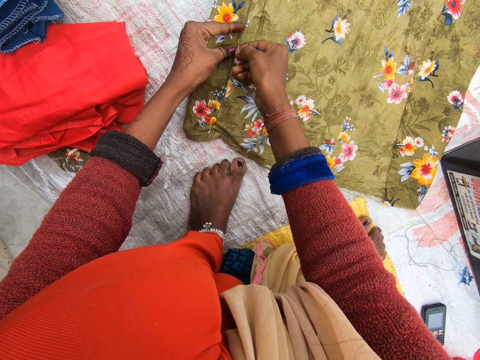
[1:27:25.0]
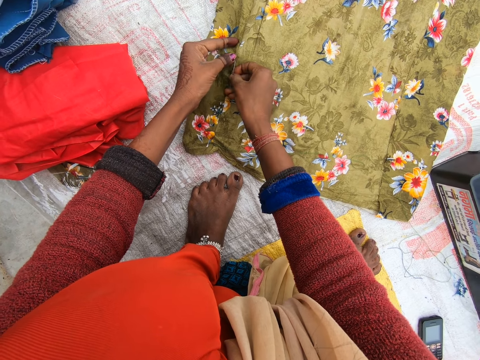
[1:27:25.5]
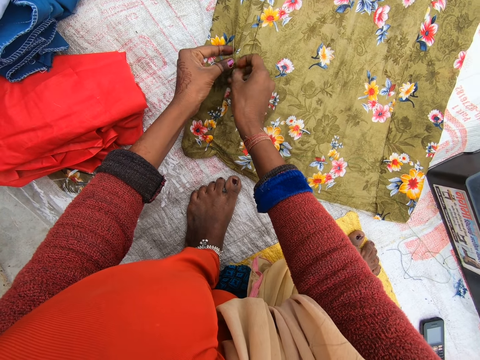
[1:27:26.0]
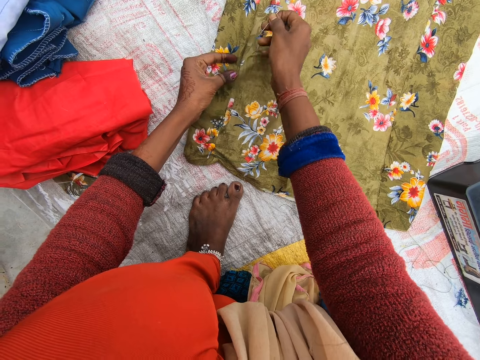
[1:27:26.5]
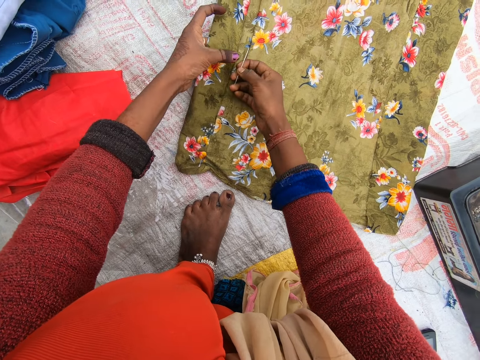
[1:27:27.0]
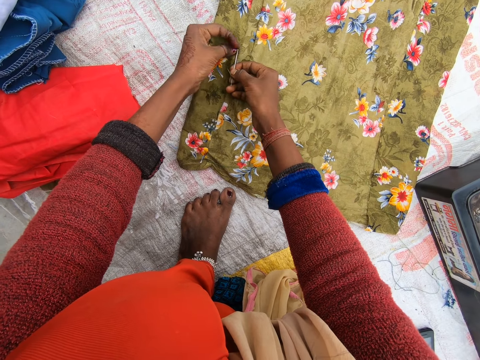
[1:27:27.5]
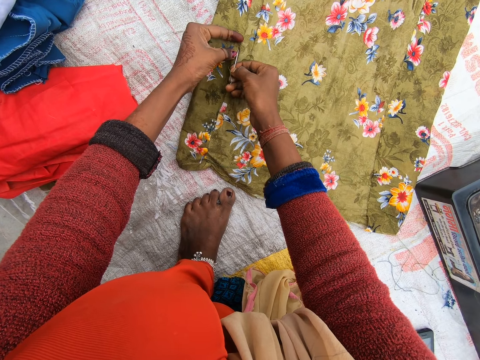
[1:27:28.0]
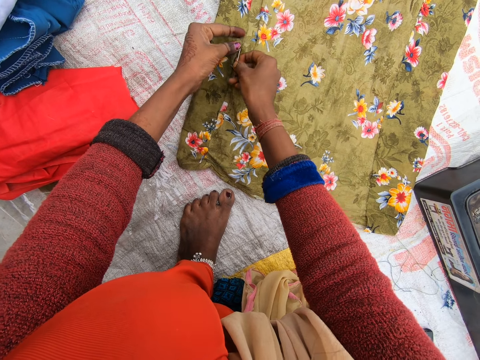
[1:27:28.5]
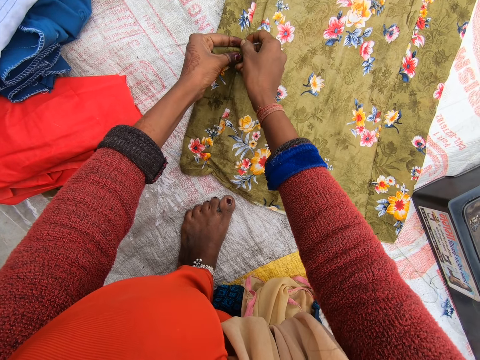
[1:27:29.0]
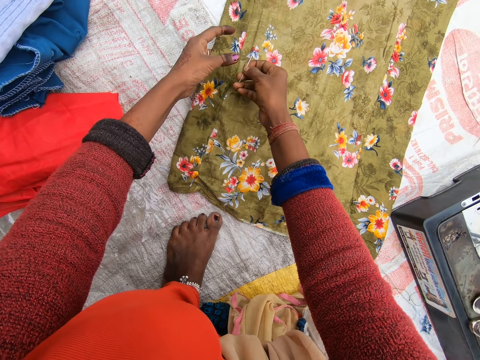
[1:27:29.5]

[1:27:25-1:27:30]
The camera wearer sews with a needle.

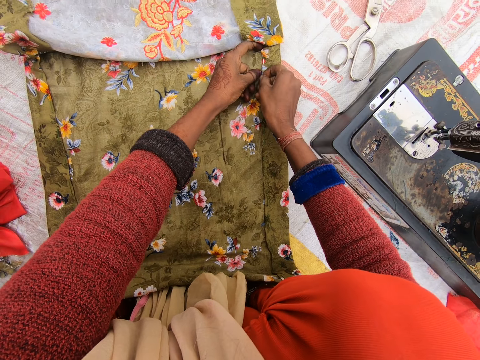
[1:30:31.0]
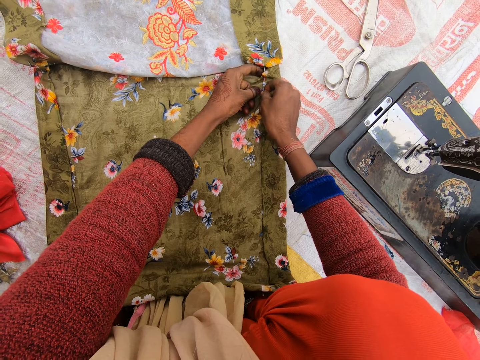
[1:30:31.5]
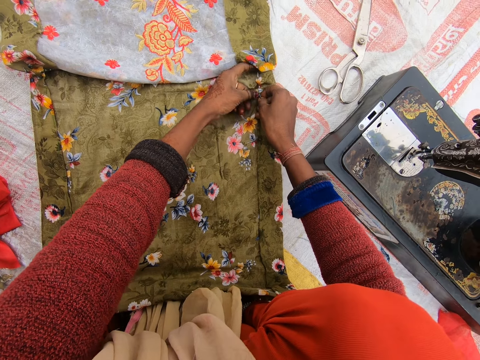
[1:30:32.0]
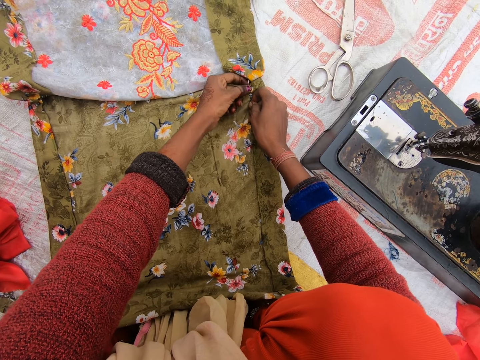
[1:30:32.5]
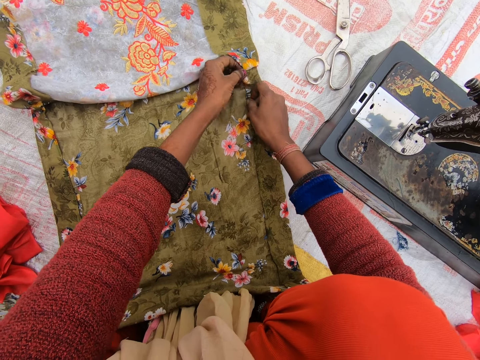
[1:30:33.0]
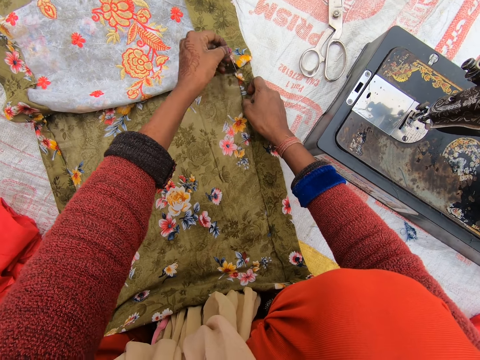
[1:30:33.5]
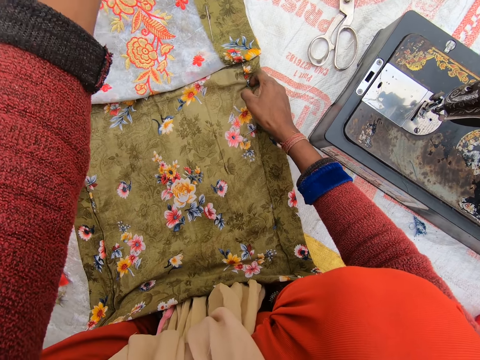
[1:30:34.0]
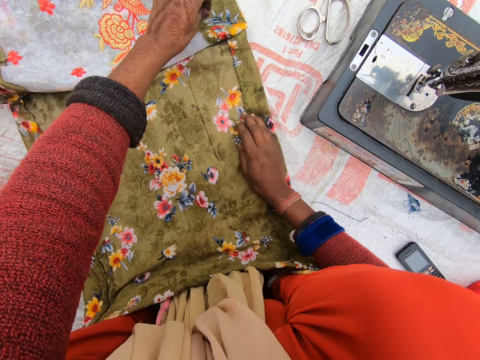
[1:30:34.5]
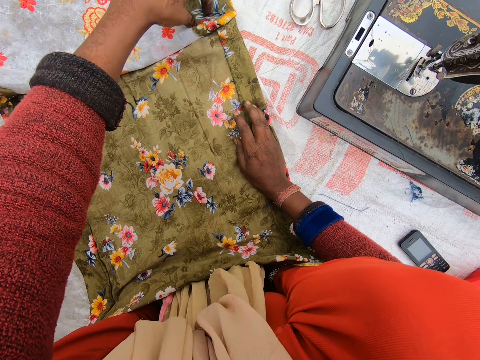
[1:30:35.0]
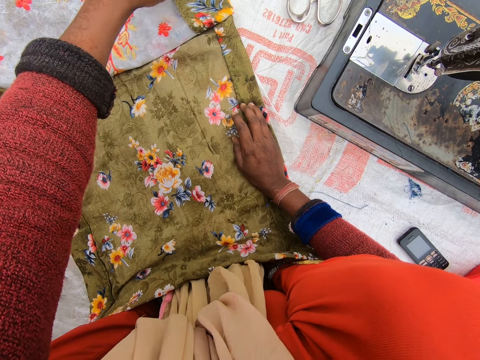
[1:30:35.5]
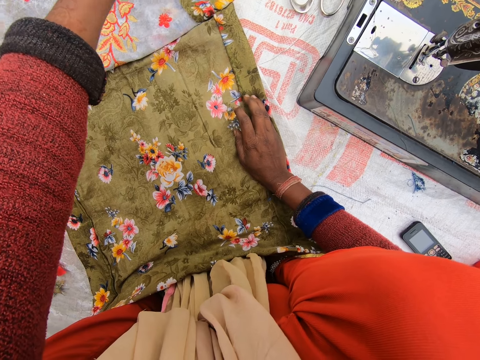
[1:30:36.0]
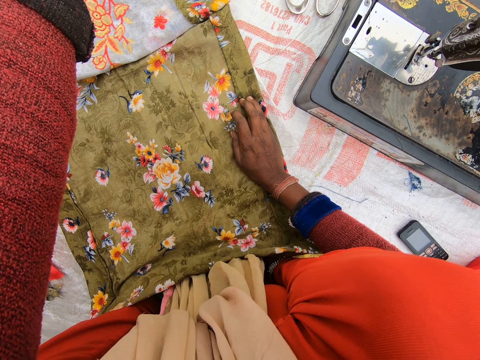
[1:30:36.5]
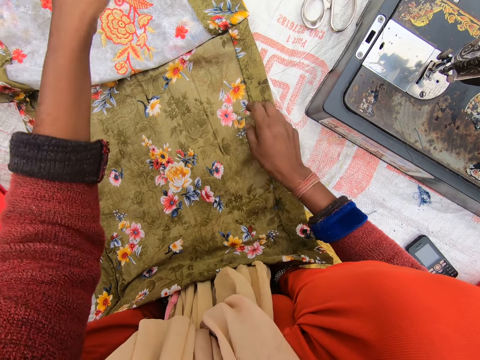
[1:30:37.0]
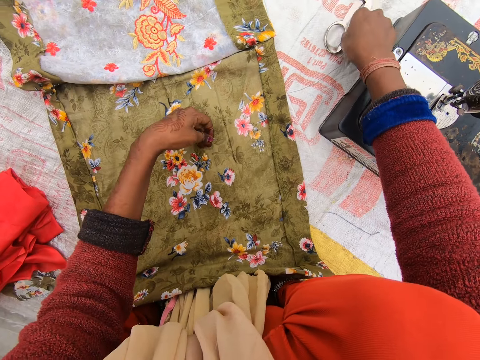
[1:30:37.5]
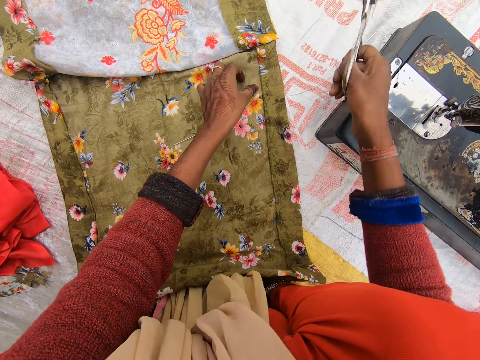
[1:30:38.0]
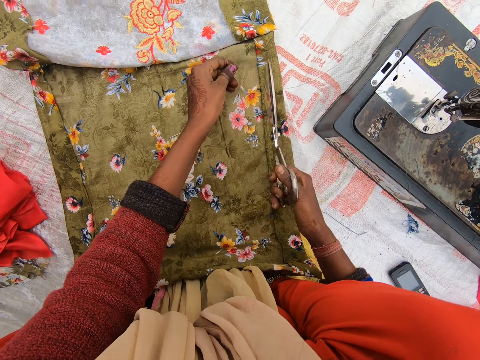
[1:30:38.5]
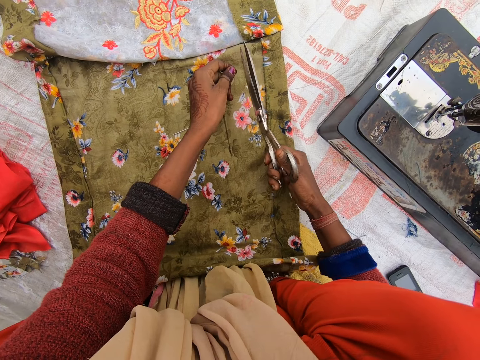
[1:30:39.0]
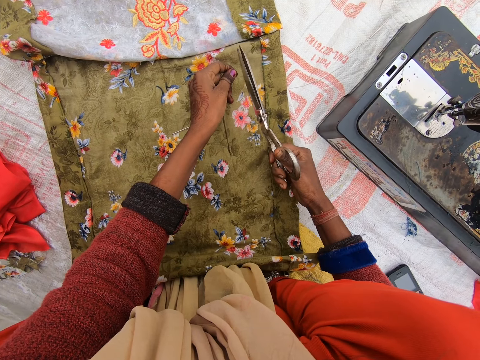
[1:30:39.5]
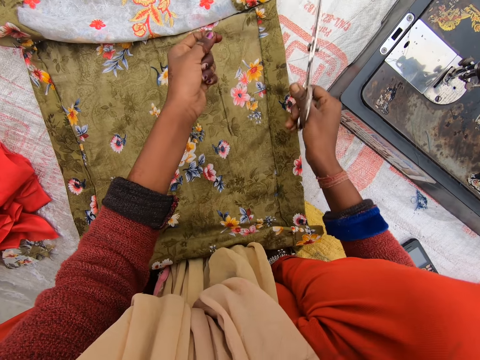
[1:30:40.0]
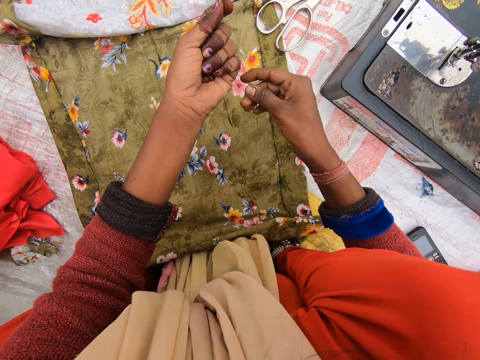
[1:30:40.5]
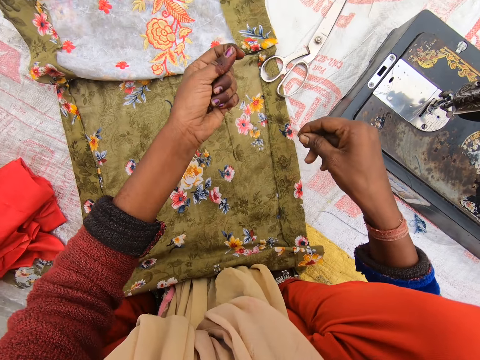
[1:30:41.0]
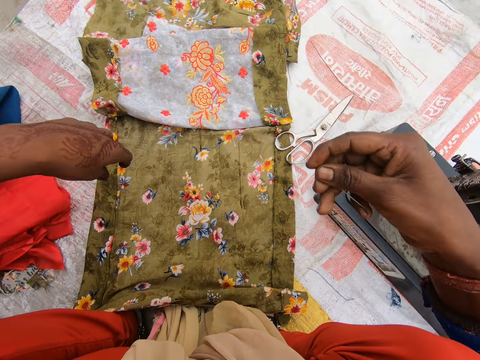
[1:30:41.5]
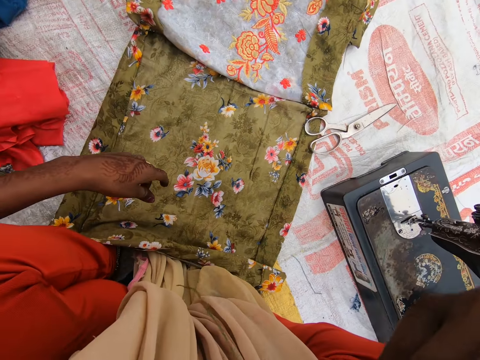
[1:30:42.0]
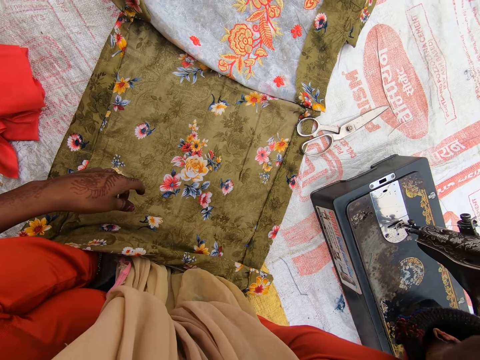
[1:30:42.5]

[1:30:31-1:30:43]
The camera wearer pulls the needle from the cloth with her right hand. She picks up the scissors on the floor with her right hand, on a woven sack material. She cuts the thread with the scissors. She drops the scissors on the floor, on the woven sack material.

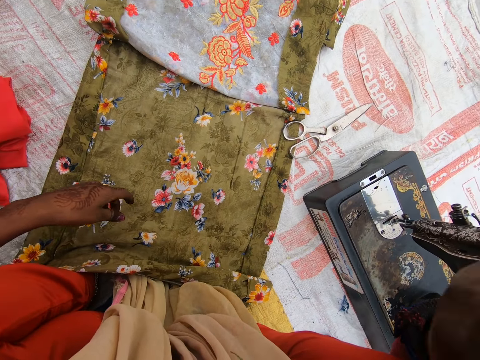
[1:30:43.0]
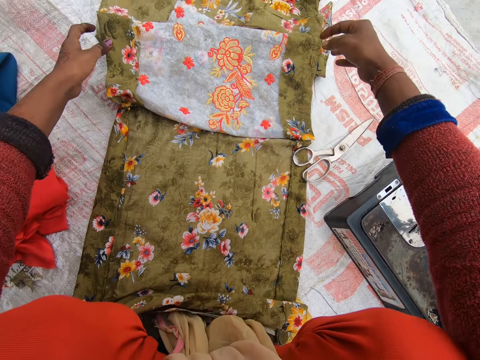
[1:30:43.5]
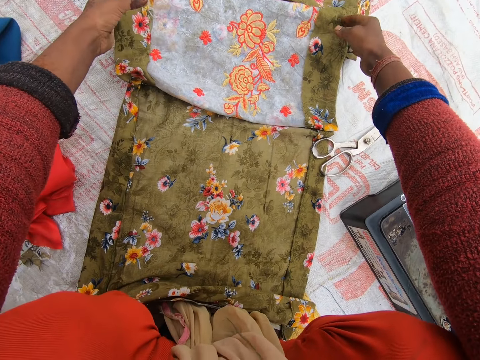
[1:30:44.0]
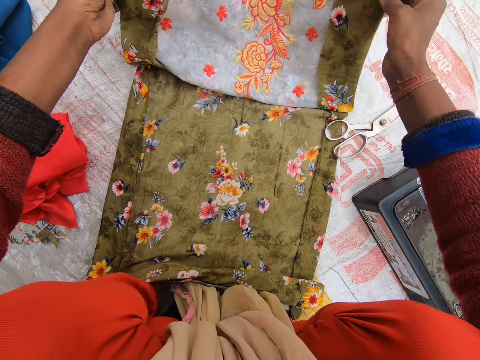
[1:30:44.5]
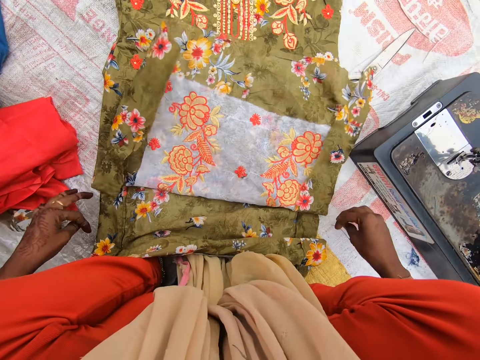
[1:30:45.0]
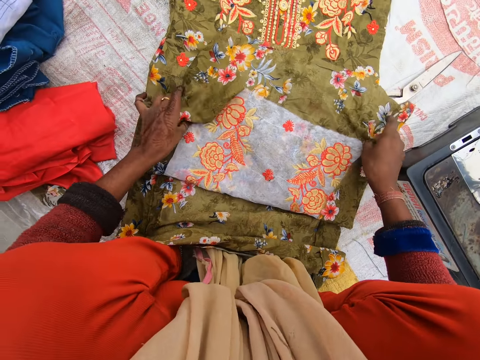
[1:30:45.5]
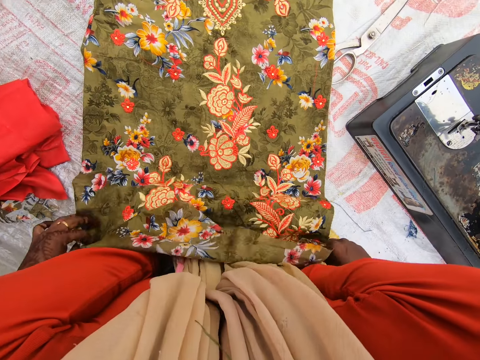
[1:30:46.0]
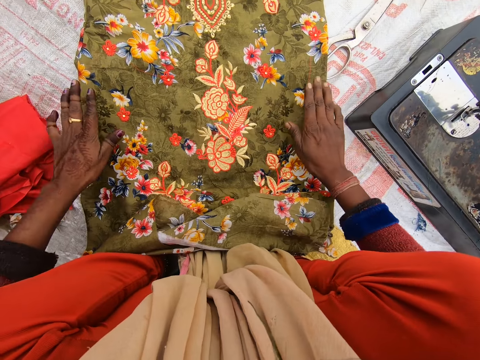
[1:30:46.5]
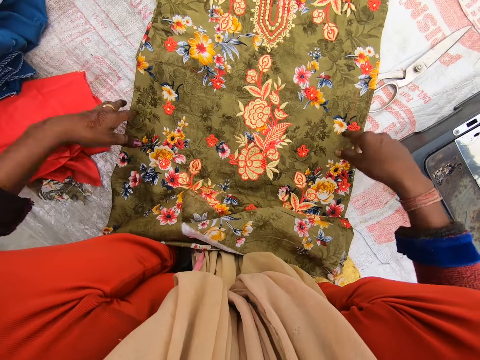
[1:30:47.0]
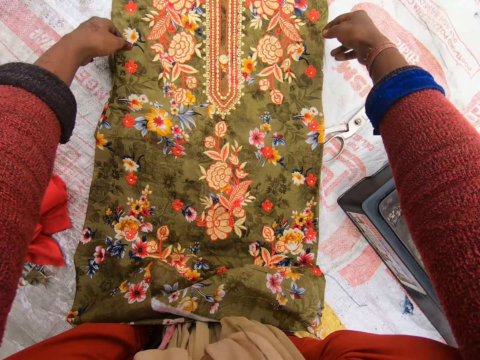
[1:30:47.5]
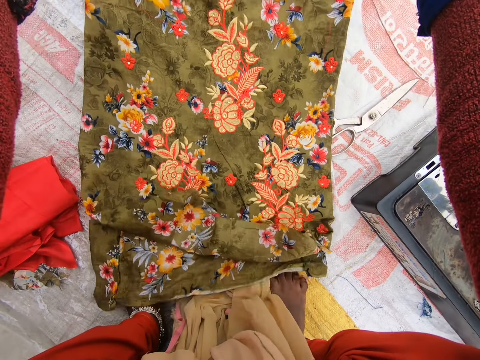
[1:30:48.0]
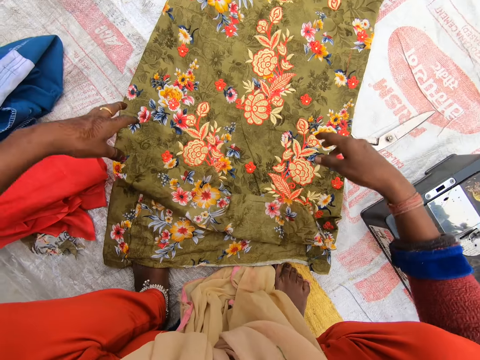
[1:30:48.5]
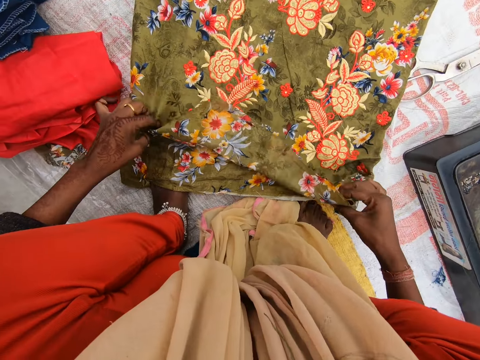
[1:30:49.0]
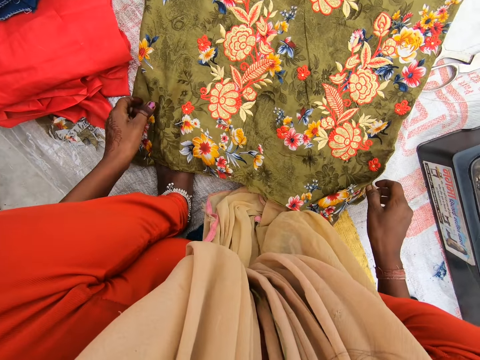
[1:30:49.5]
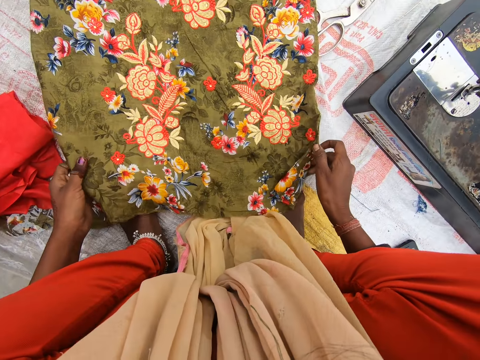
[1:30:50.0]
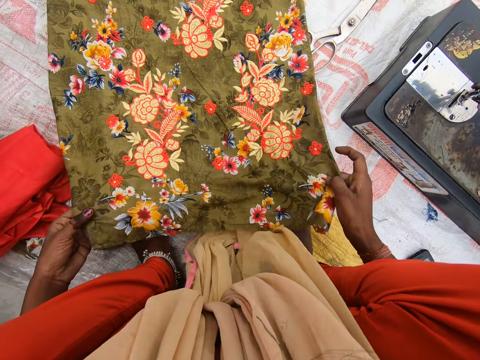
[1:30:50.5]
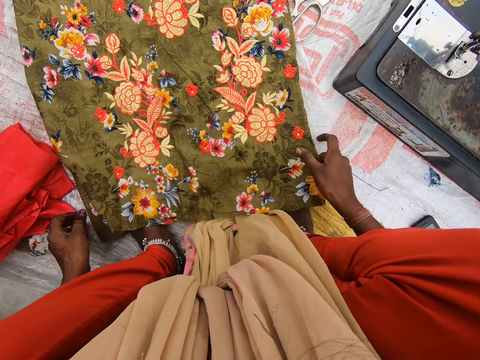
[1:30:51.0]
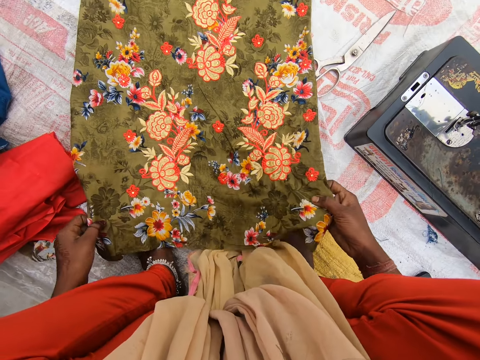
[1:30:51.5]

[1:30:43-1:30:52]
The camera wearer pulls a garment towards herself. She pulls the thread in her hands. She adjusts the cloth with her hands. She pulls the garment away from herself. She unfolds the garment.
